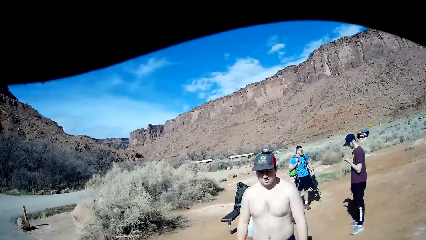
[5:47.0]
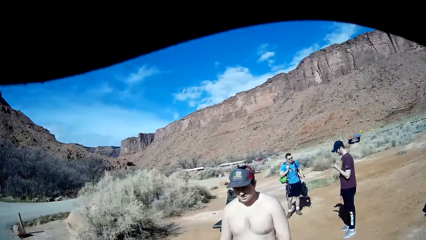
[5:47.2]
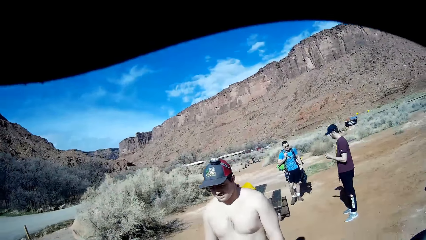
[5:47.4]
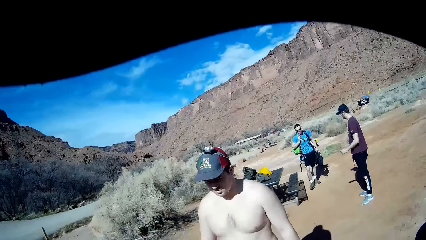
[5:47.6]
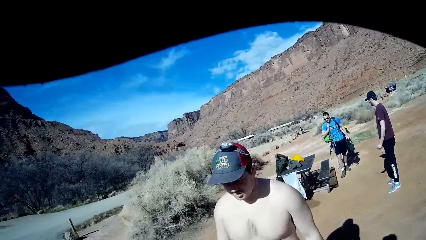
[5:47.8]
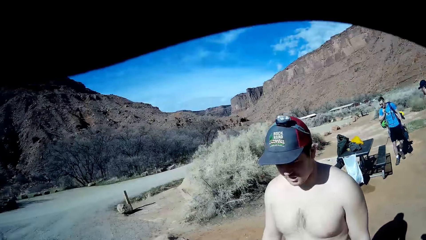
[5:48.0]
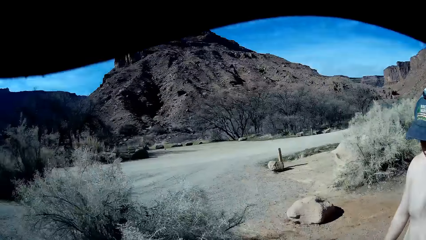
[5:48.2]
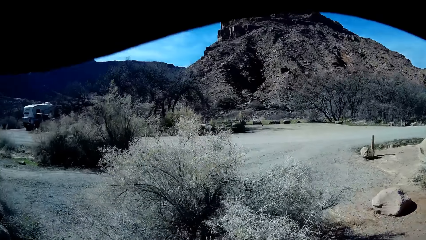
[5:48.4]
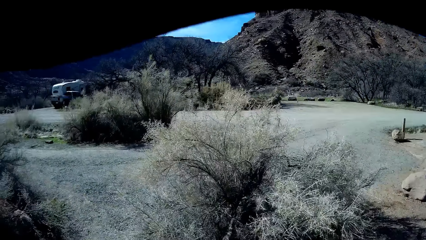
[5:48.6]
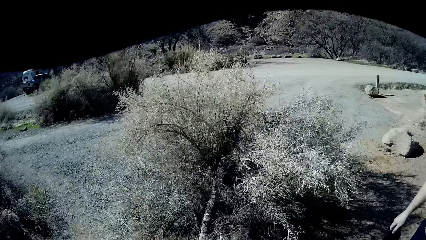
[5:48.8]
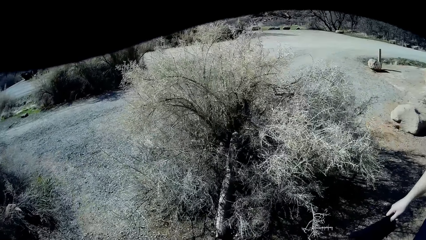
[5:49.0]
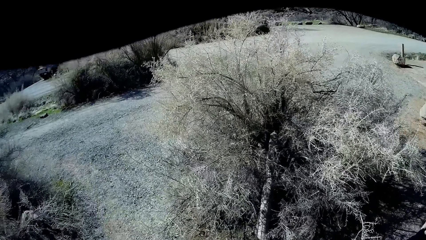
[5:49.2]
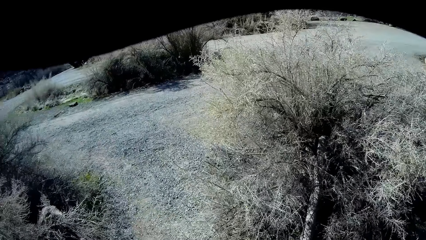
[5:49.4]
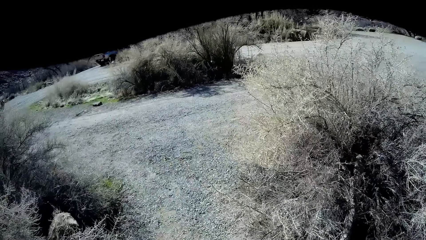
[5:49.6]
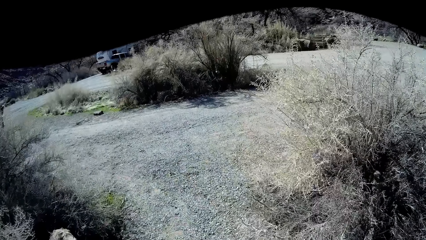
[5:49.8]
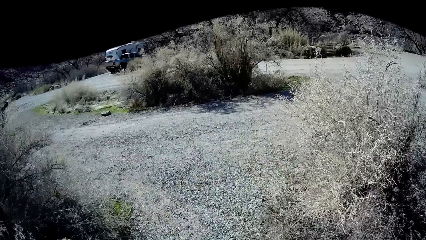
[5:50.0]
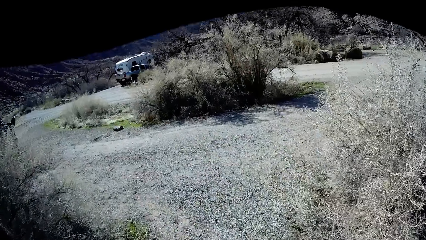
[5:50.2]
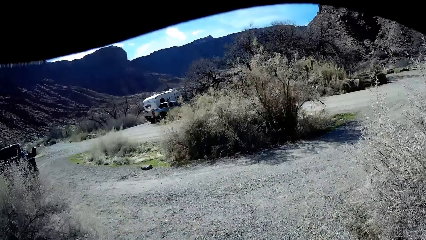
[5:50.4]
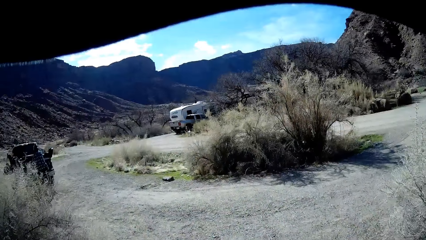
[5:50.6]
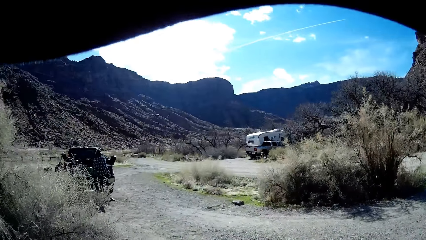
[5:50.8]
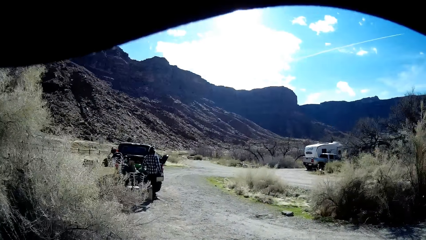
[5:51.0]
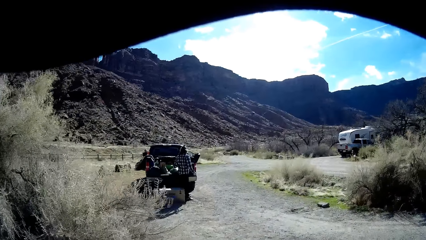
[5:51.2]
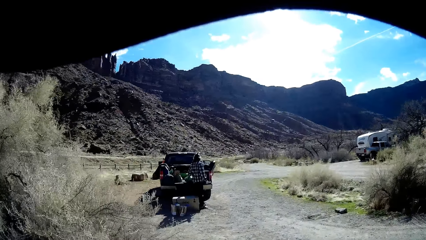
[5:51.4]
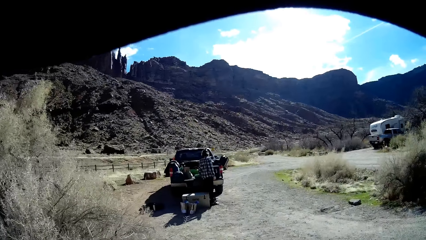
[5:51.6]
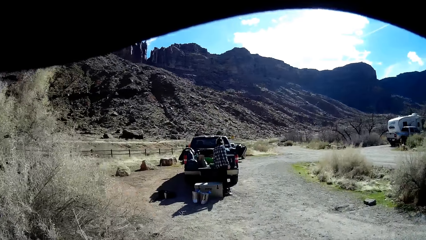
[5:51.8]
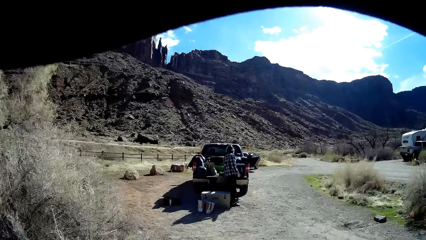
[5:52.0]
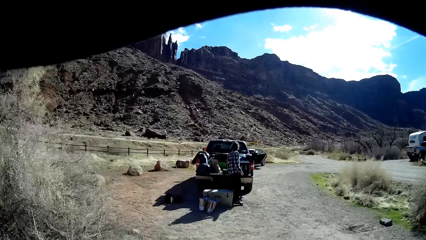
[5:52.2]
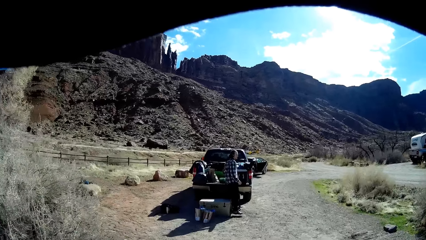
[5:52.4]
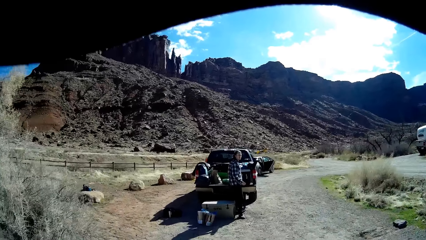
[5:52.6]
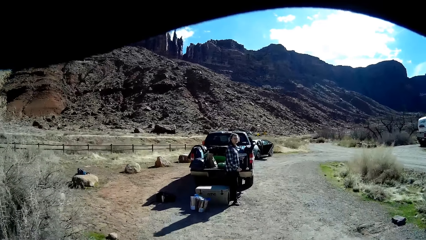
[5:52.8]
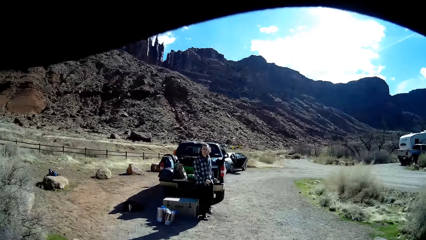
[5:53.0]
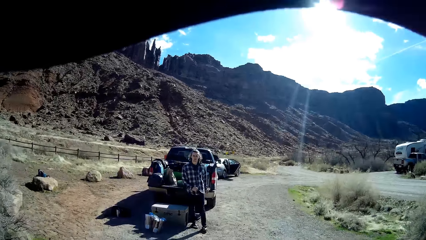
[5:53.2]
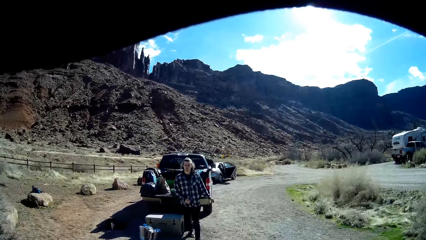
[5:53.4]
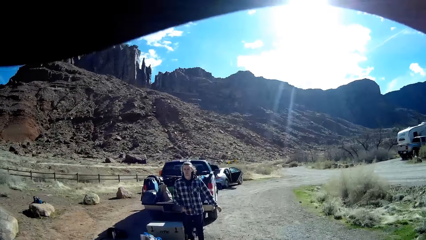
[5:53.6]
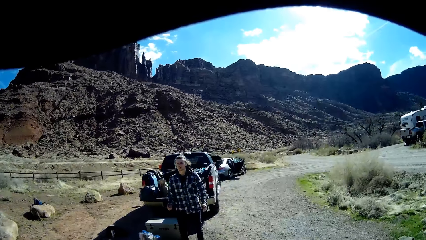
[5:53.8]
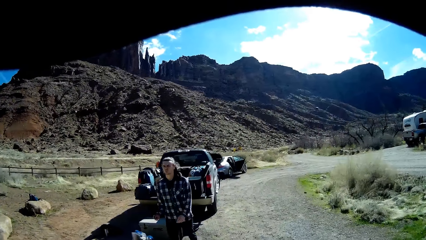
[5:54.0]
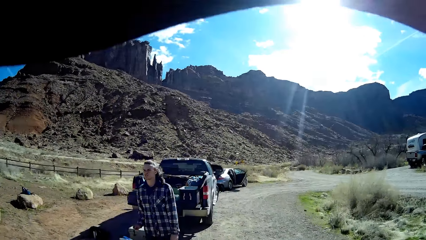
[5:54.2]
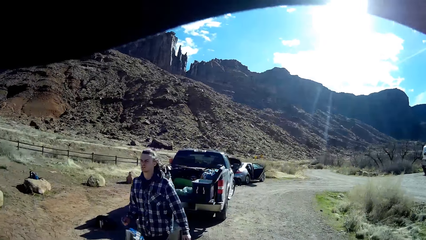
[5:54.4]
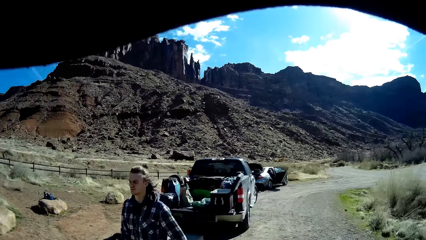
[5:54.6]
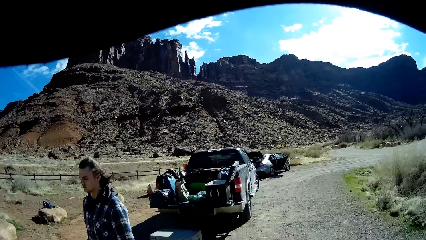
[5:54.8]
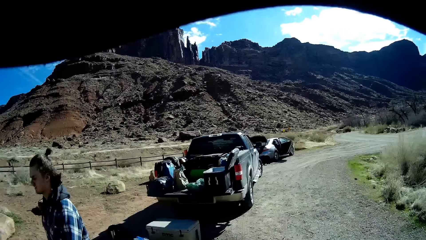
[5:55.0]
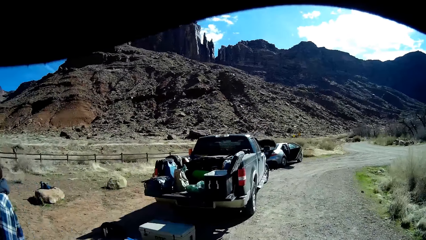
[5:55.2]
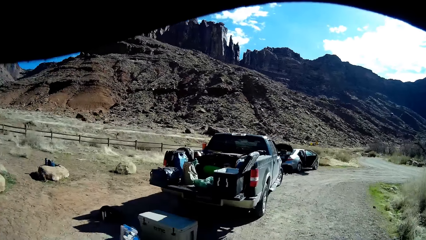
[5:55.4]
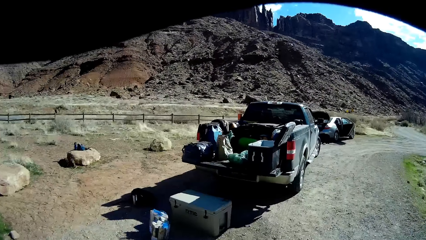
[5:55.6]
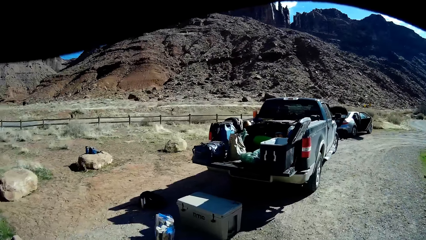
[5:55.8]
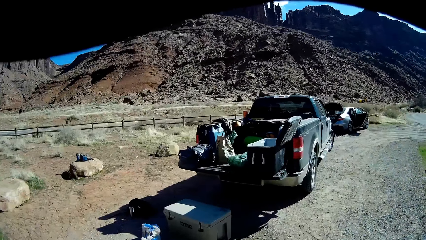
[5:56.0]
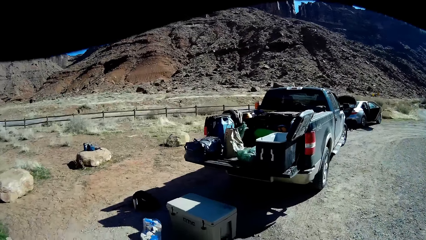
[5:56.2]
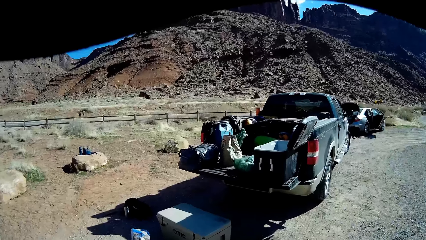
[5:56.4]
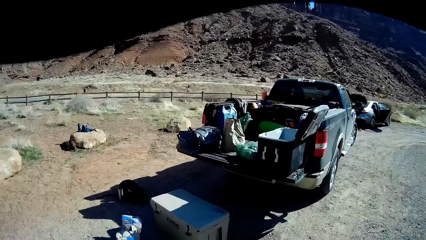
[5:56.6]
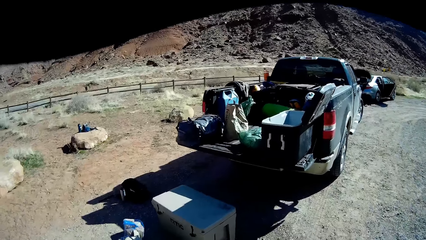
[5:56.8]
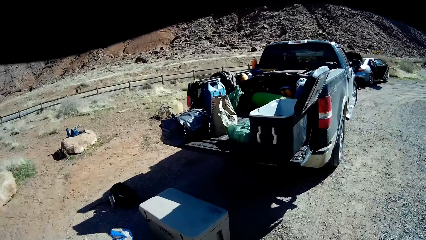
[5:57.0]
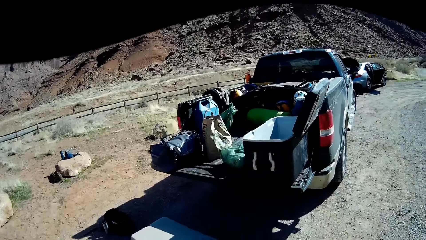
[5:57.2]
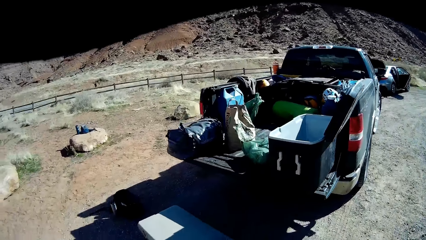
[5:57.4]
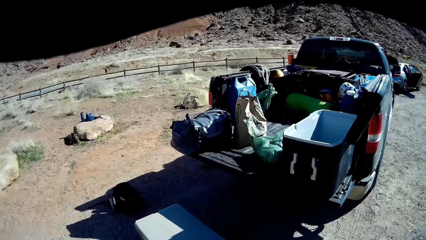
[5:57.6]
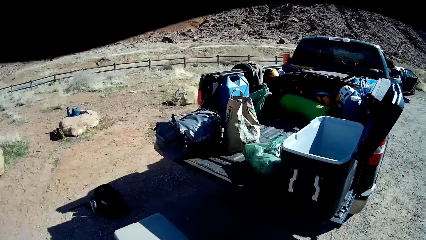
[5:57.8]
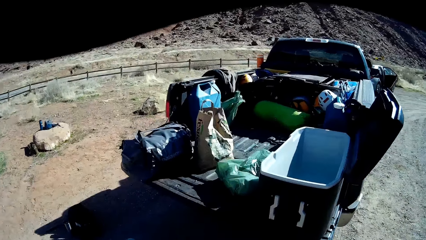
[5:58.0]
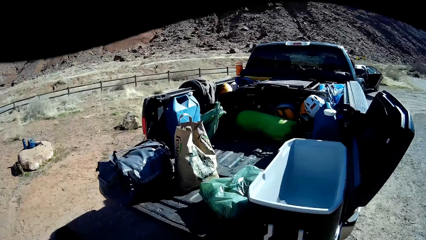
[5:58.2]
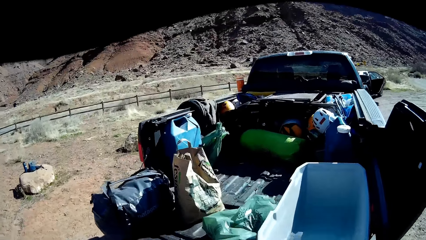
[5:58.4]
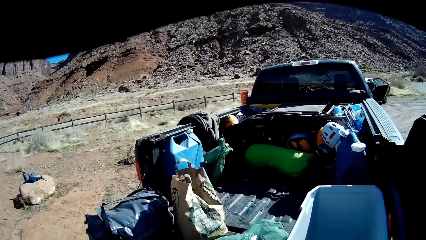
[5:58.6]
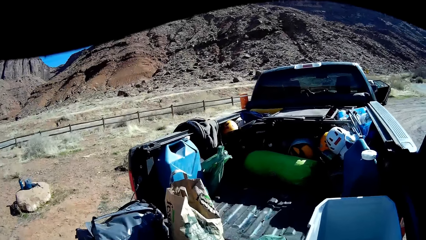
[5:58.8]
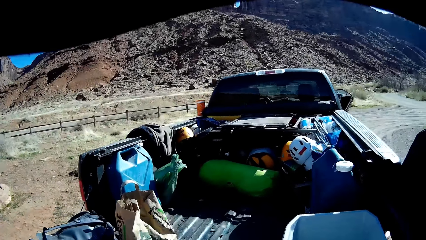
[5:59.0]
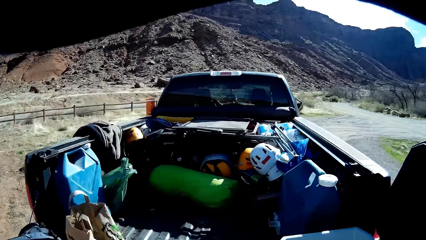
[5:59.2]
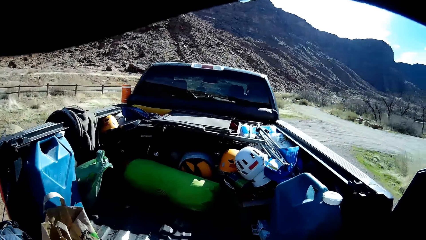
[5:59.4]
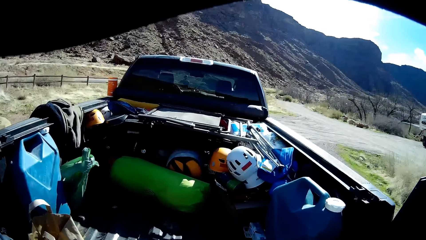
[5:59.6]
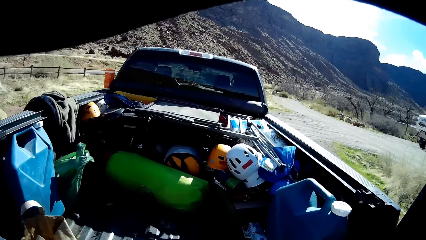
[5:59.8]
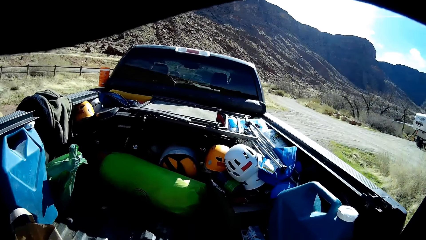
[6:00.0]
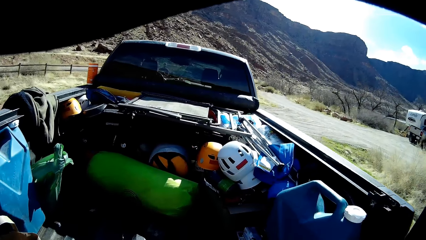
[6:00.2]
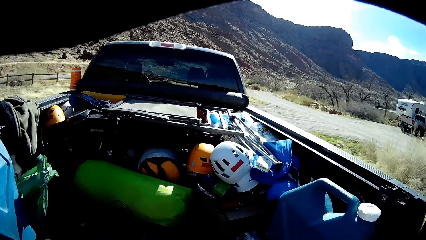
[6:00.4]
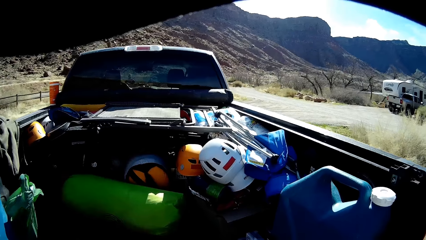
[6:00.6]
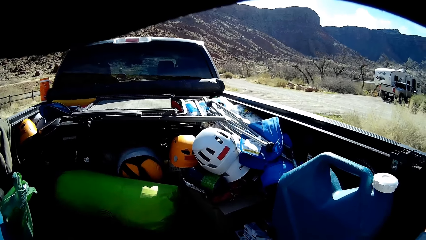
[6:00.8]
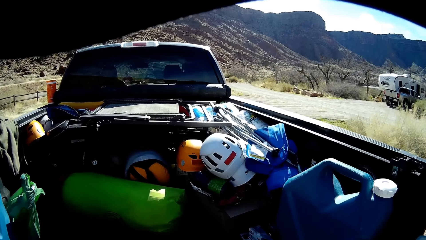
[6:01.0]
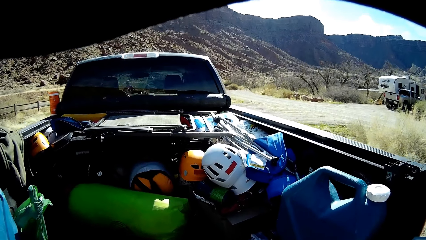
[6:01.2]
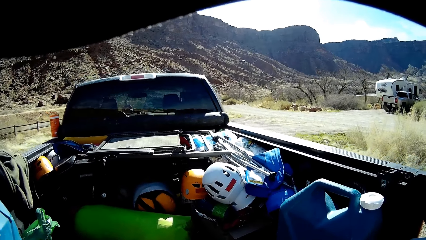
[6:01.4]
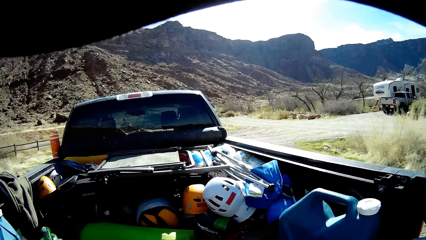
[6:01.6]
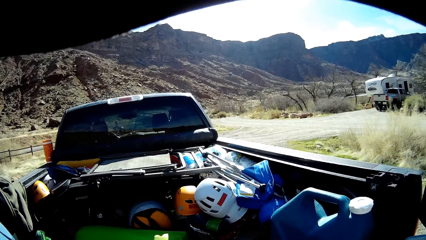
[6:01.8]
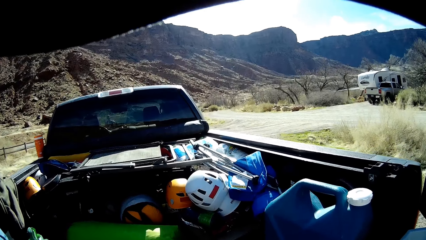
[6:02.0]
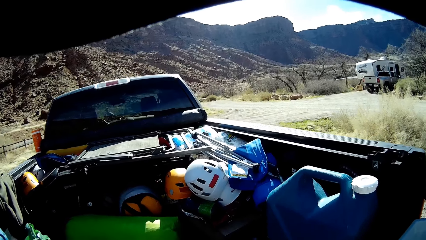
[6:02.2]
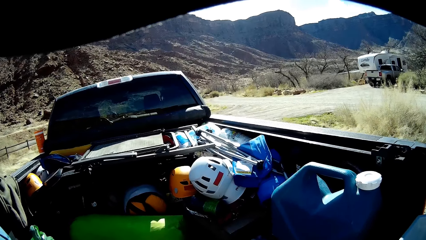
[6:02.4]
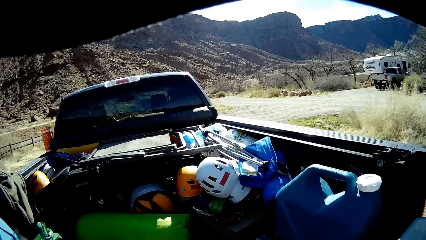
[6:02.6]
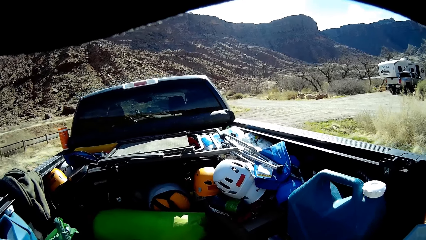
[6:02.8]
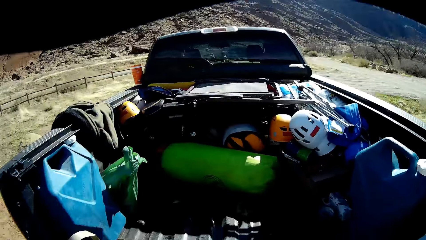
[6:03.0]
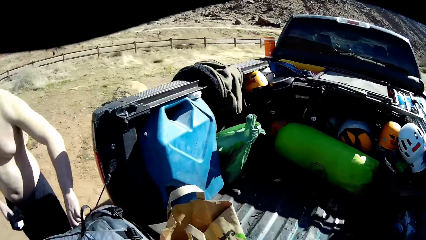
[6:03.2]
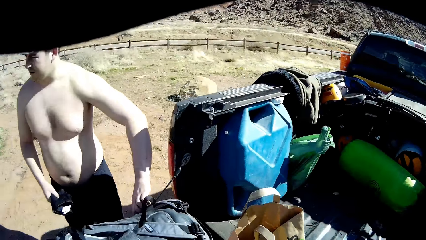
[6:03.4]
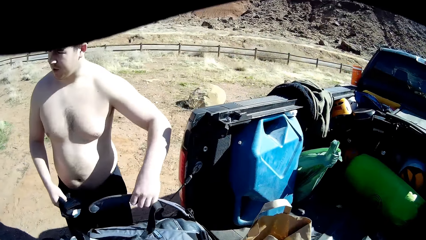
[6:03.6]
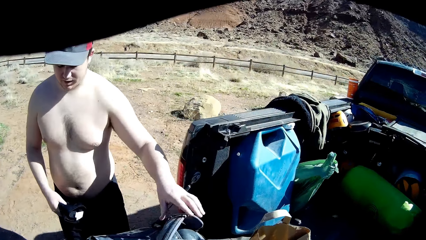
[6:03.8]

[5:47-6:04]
The man walks next to the camera wearer. Another man walks around the open field. The camera wearer walks around the open field. They walk towards a black pickup truck. A third man walks past the camera wearer. A man walks in the field.
